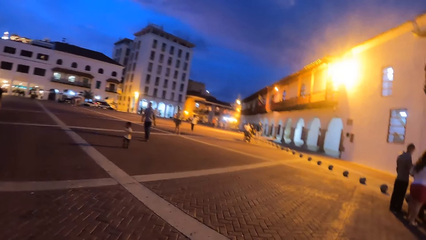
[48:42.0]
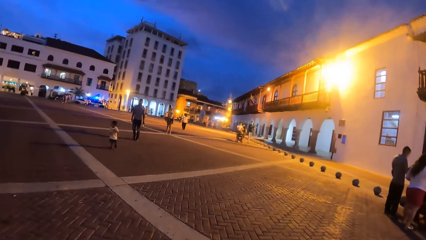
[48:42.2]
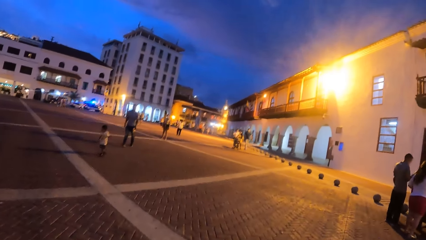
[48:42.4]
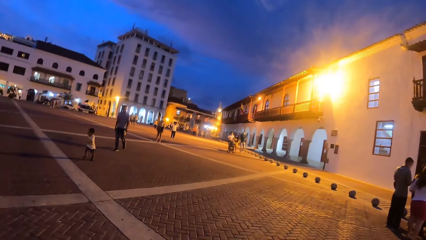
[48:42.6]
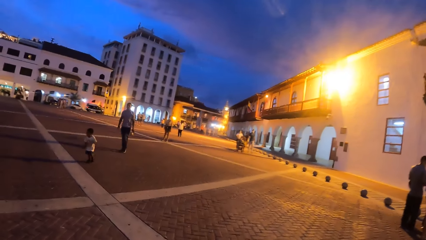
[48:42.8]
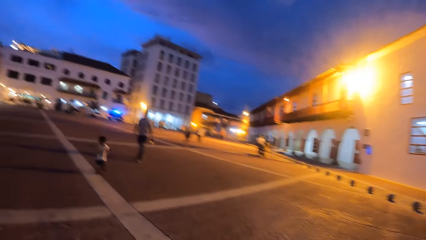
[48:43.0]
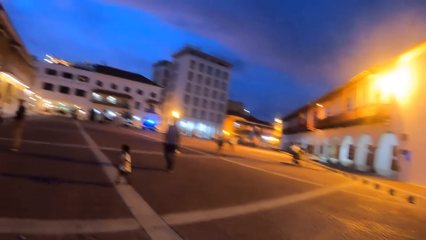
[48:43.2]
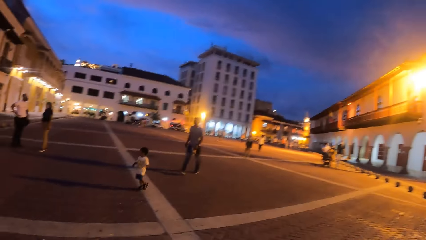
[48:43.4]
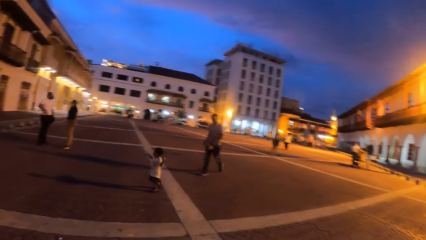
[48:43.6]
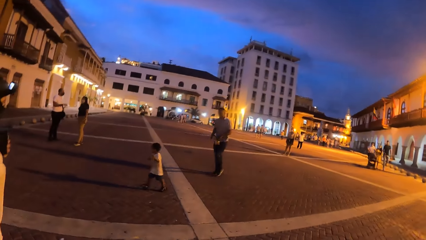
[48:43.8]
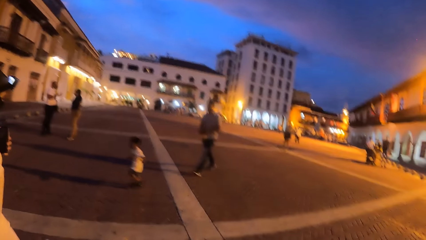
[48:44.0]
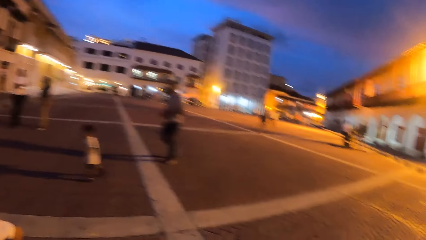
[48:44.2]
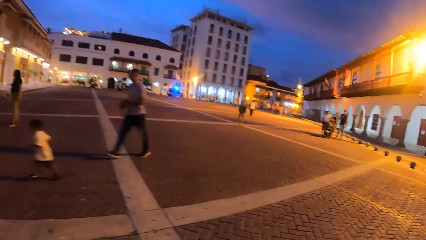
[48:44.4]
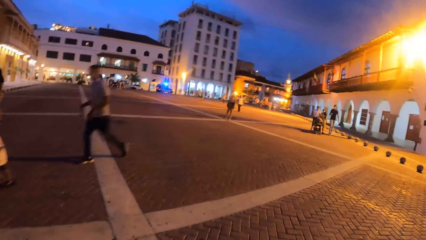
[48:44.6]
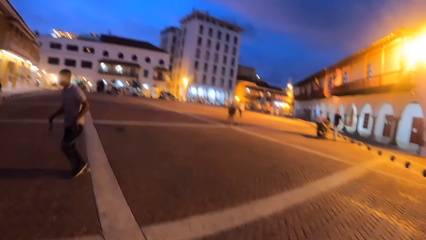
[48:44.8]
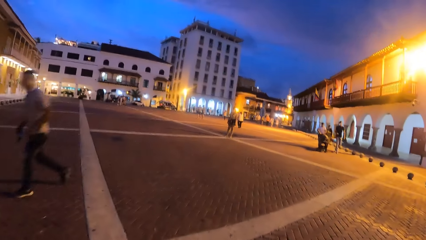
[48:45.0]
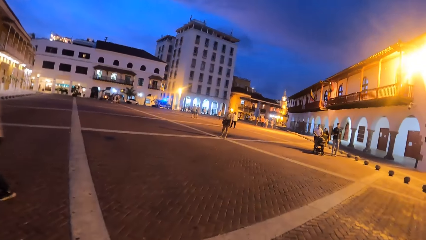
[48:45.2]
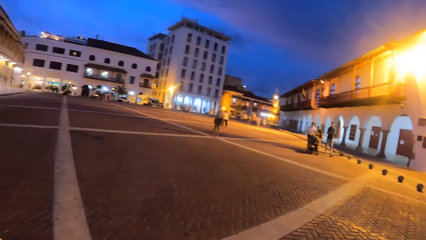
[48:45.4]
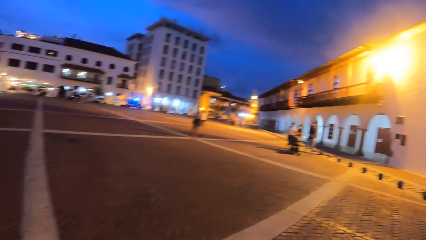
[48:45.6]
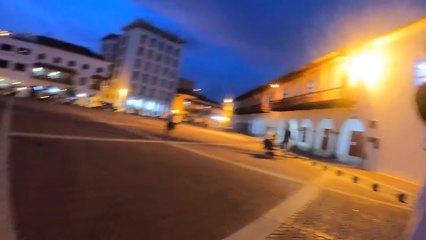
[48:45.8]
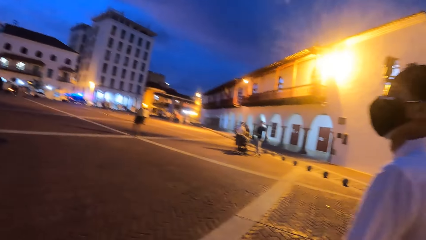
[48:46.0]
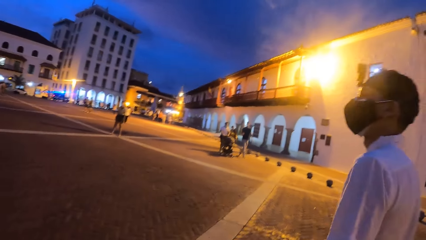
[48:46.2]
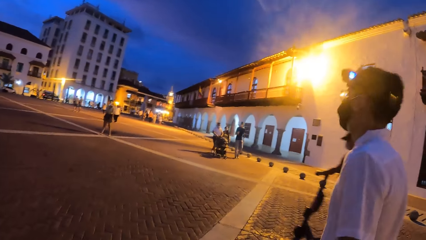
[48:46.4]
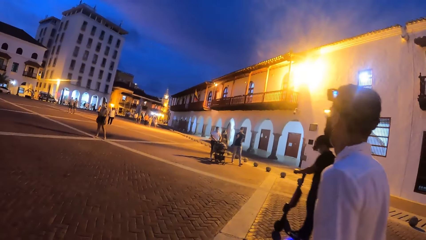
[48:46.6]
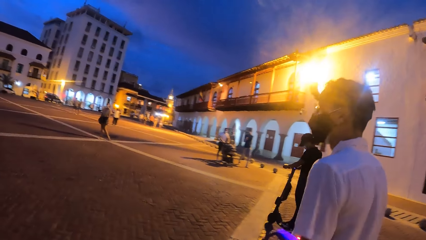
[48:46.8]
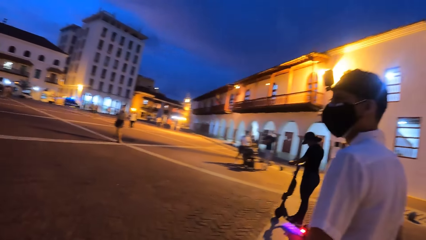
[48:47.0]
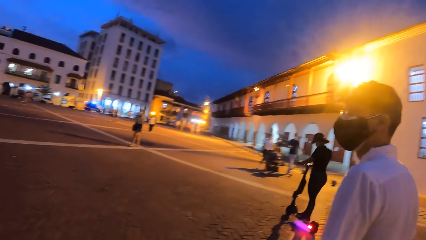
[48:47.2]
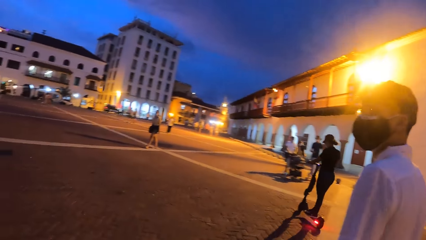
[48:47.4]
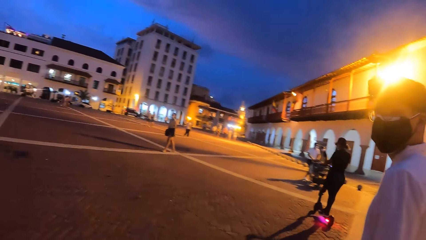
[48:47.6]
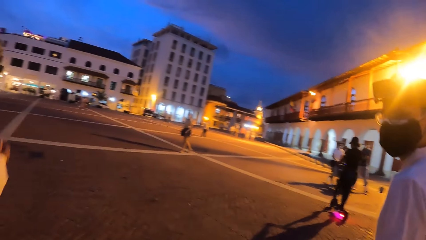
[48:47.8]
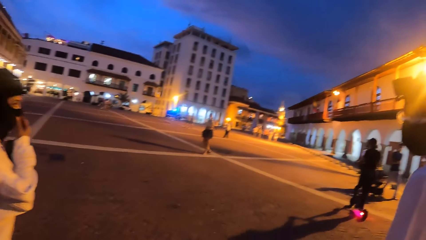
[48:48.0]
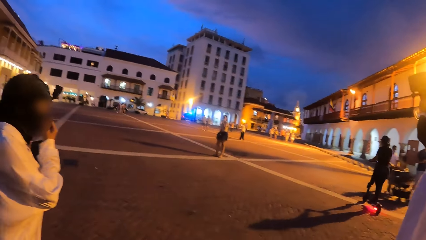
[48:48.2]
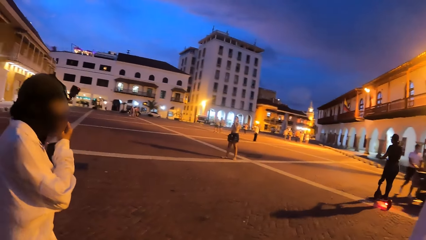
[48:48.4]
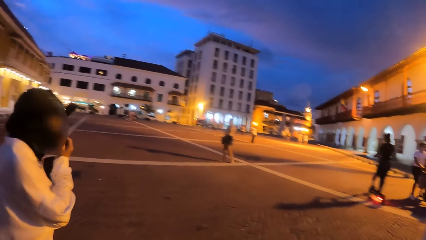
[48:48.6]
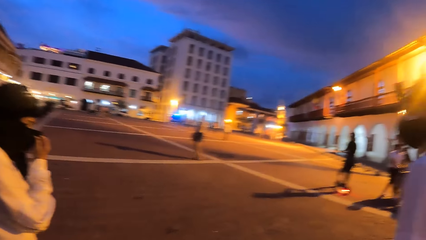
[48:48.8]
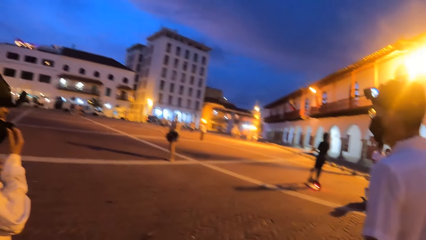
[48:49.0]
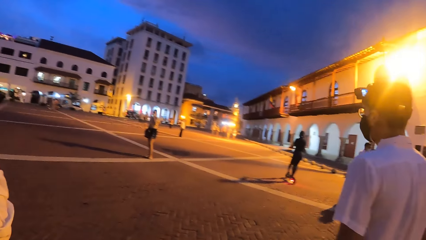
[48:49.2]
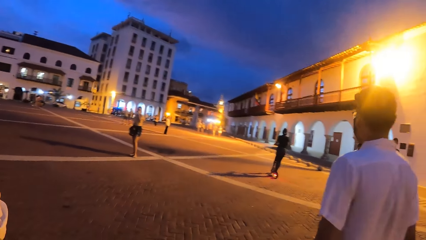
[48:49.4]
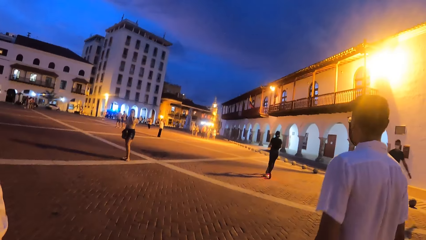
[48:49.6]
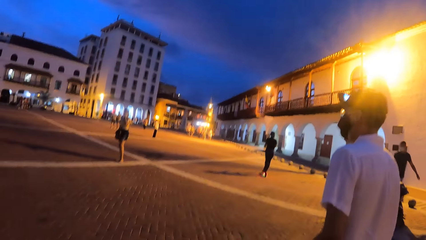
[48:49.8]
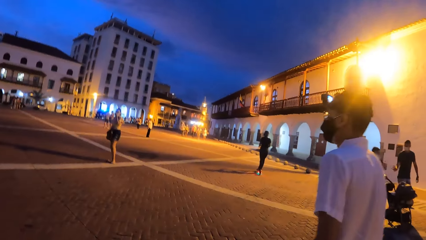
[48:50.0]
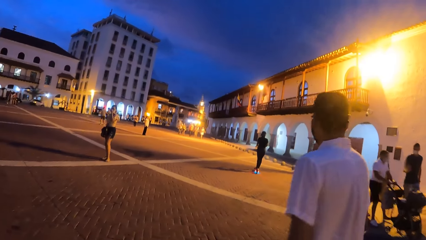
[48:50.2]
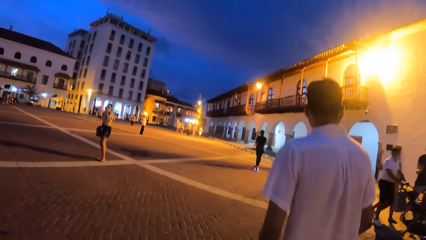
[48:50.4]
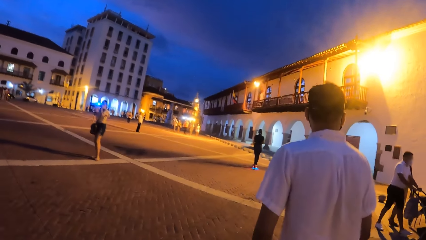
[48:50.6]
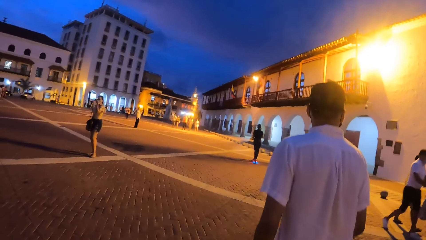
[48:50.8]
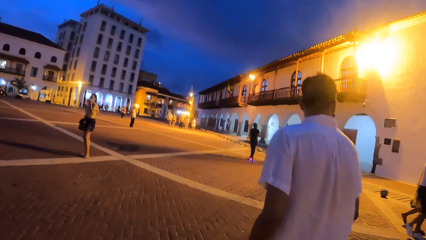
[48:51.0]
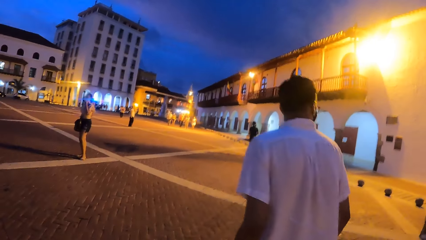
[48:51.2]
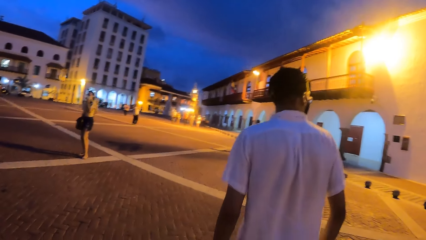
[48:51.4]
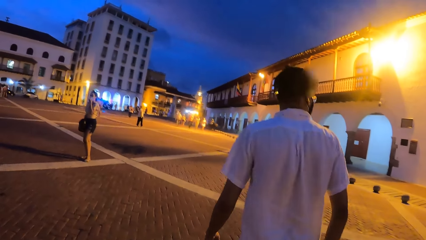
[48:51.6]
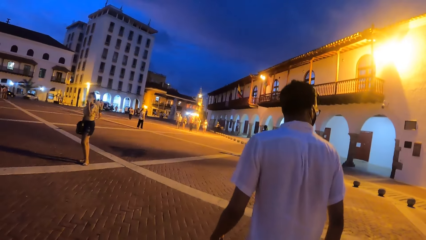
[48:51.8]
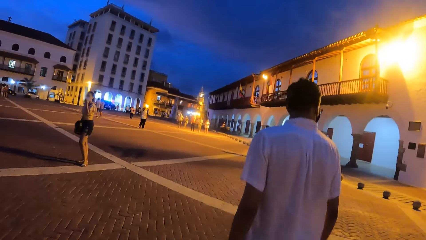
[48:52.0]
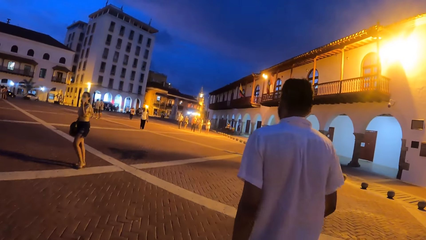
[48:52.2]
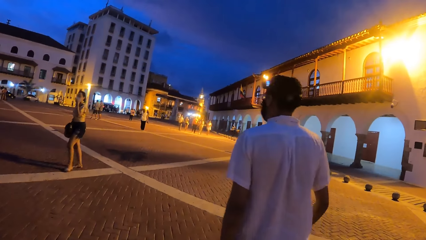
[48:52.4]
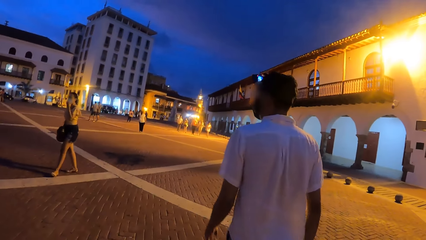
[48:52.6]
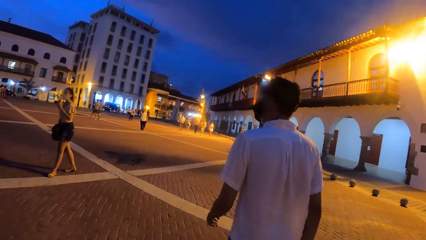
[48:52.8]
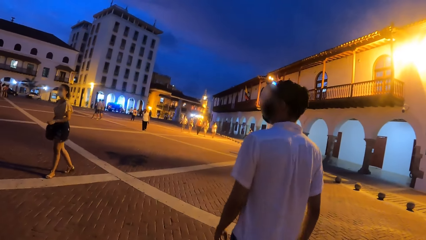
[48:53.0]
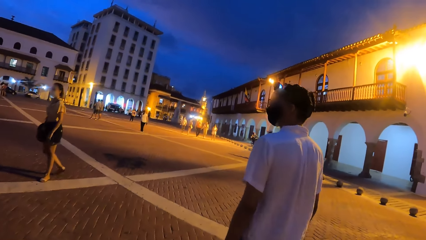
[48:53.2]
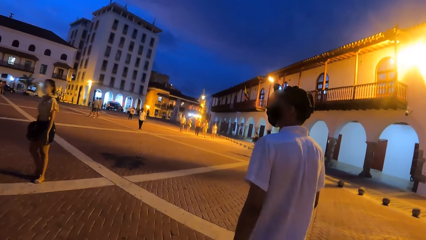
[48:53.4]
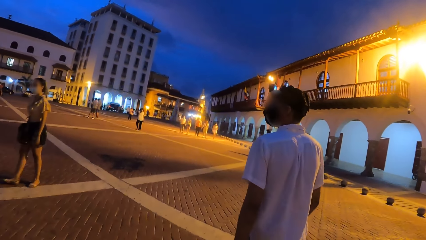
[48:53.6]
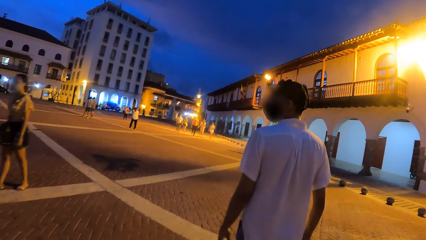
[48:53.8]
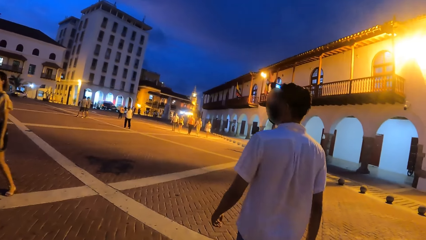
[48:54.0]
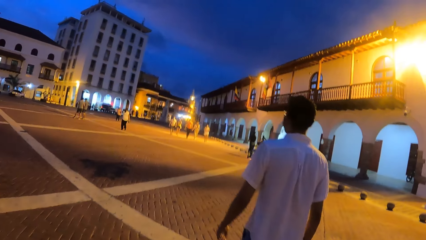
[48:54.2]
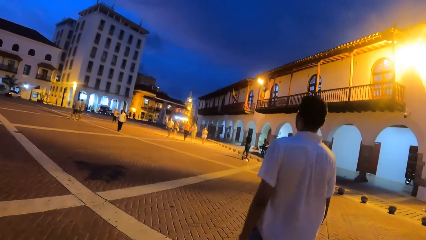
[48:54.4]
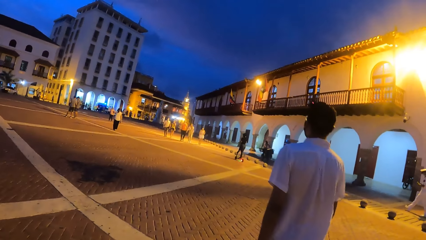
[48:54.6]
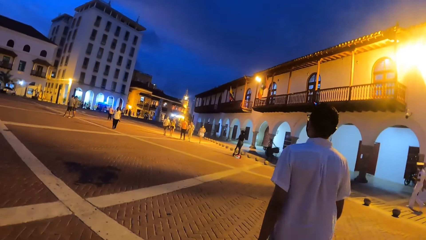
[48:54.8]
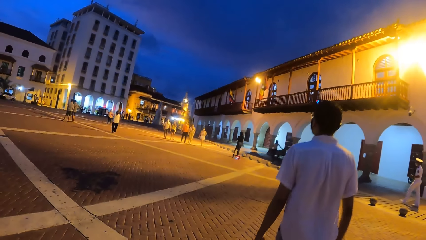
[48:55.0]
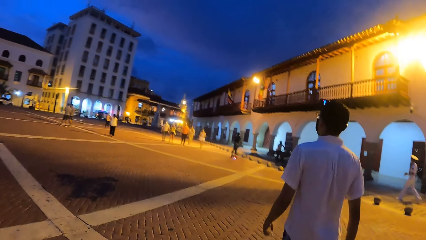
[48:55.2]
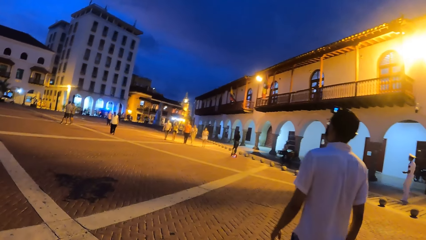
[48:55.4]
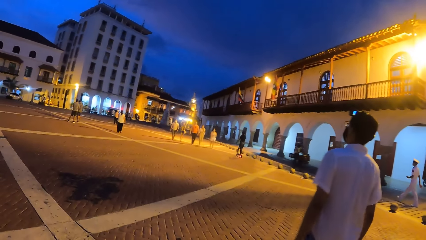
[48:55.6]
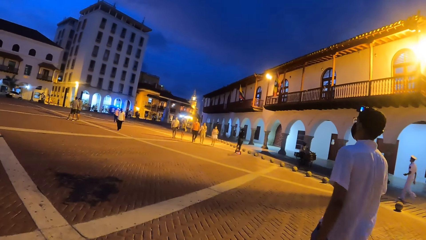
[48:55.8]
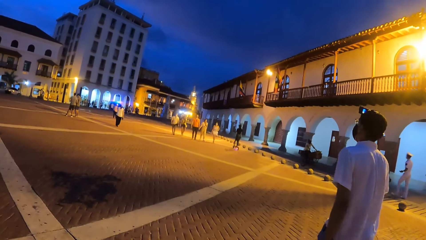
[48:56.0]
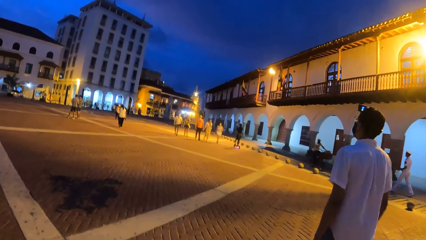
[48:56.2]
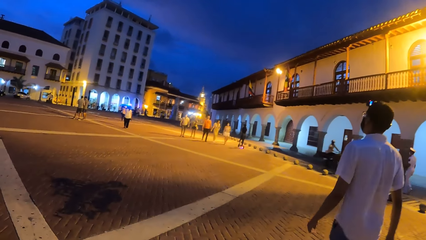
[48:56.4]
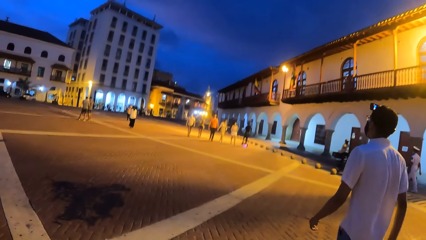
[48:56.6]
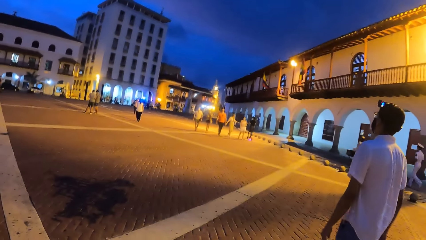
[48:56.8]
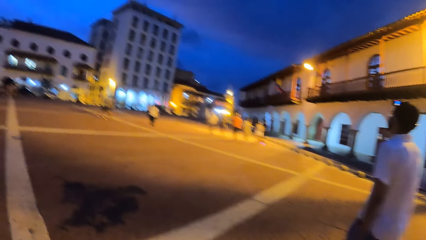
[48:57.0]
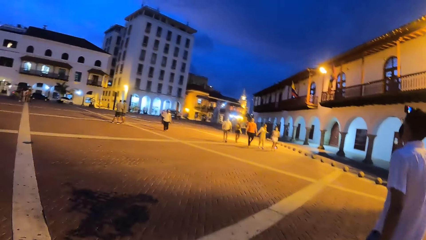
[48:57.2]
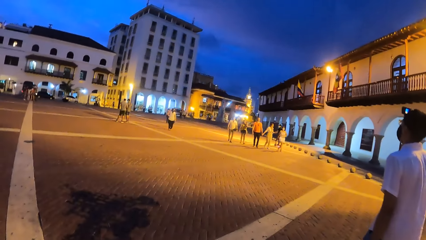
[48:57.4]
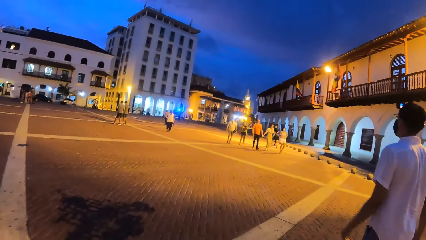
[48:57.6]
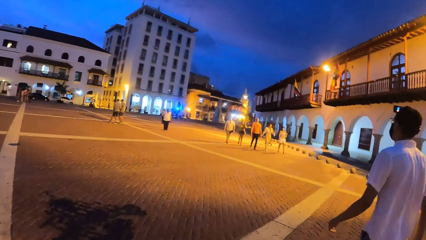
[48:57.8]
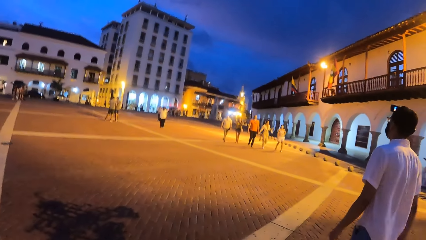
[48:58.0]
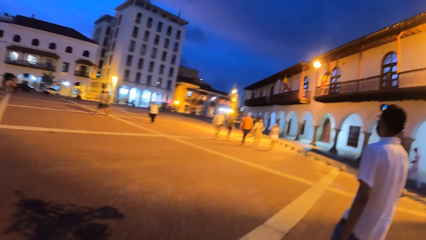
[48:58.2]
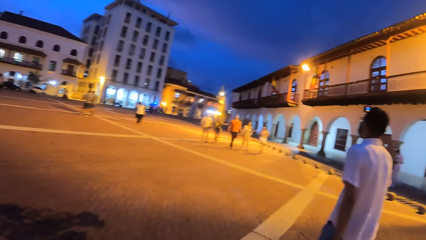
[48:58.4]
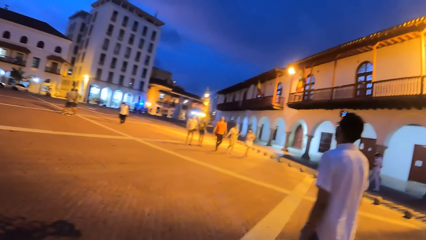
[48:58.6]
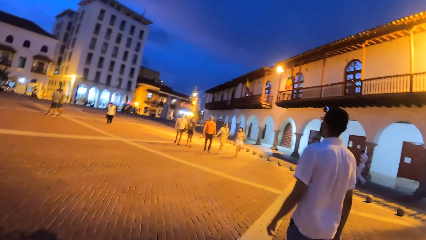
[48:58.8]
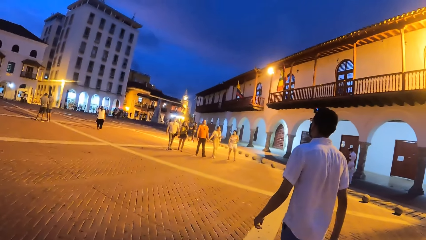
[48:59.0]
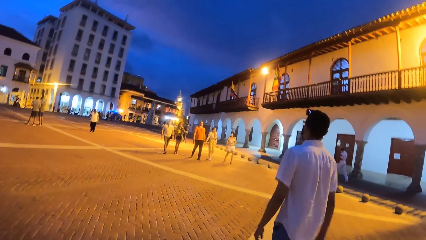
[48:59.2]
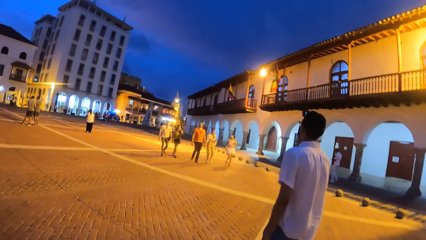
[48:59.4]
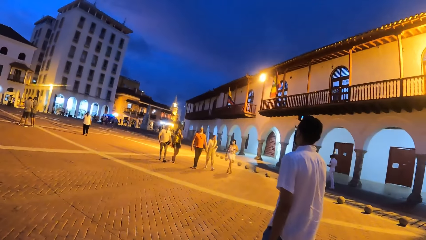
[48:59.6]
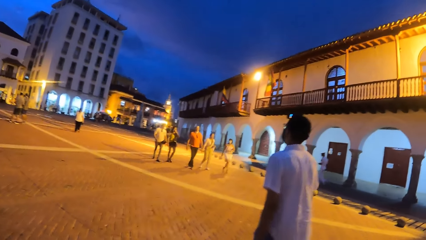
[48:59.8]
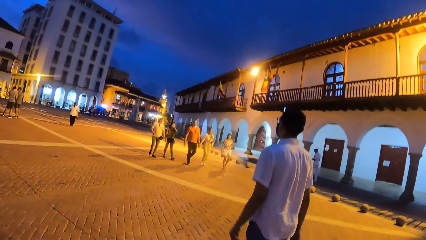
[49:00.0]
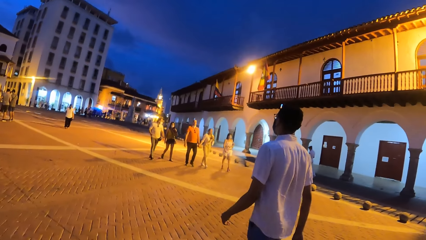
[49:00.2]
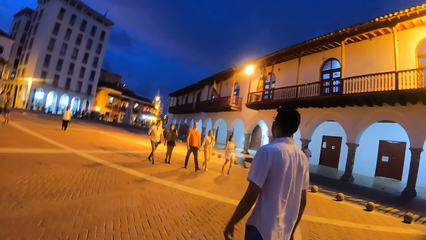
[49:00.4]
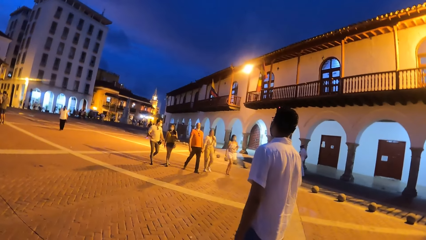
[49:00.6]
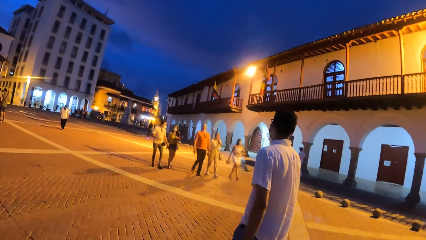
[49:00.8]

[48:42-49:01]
The woman adjusts her face mask with her right hand.
